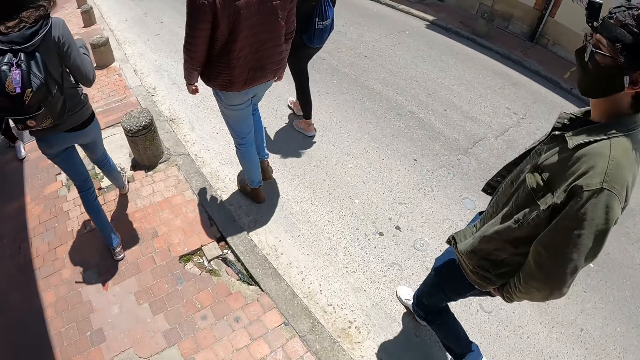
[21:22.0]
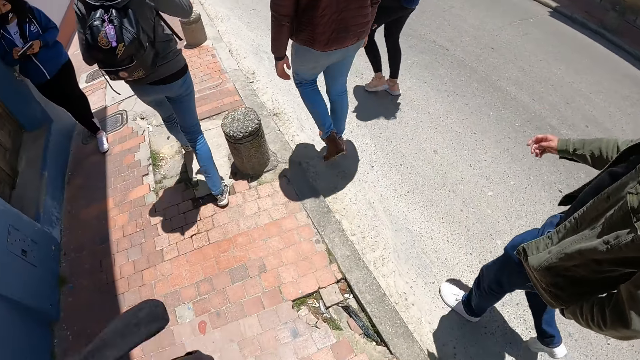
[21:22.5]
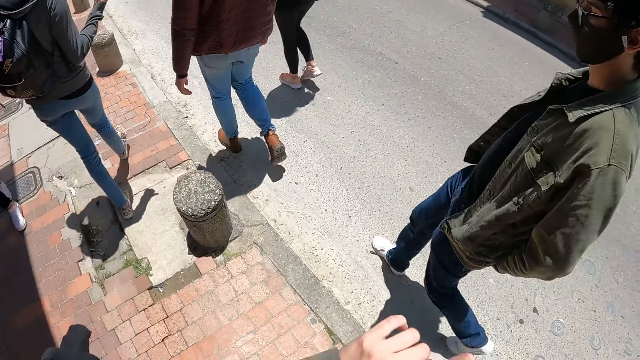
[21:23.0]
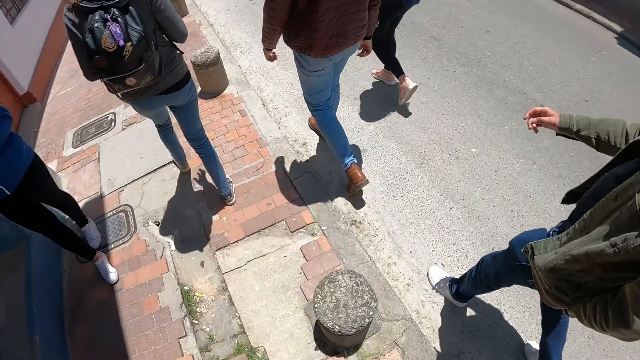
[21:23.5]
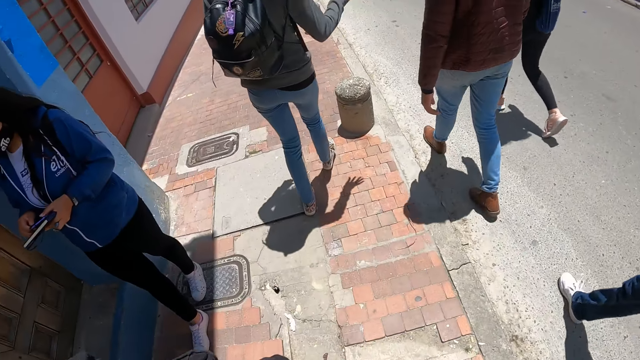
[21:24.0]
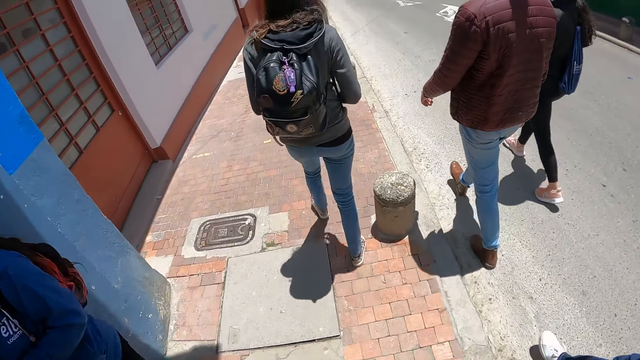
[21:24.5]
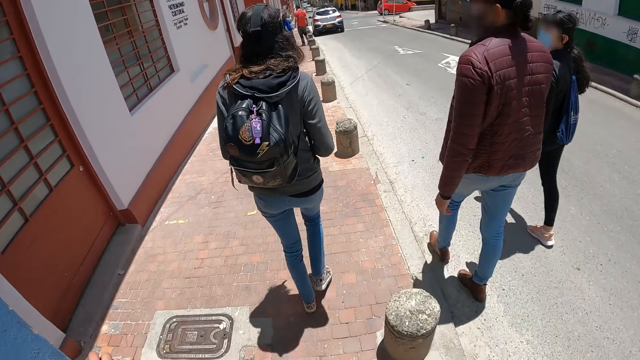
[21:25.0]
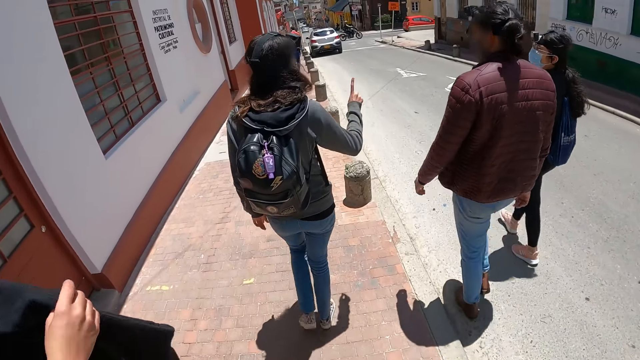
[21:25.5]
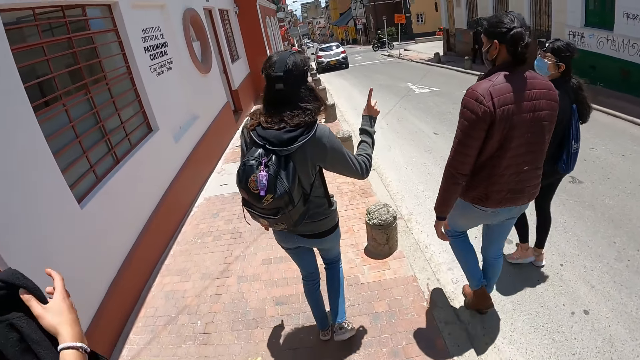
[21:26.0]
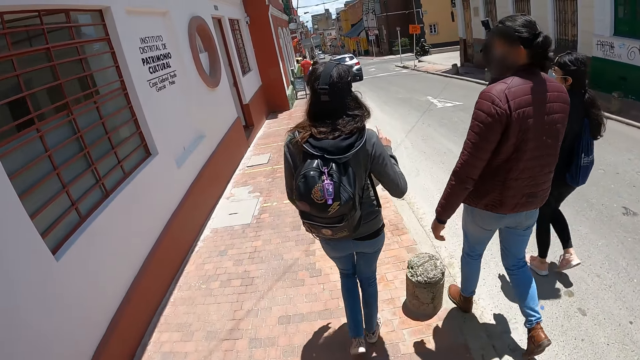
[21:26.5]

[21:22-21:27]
The camera wearer looks around the street.

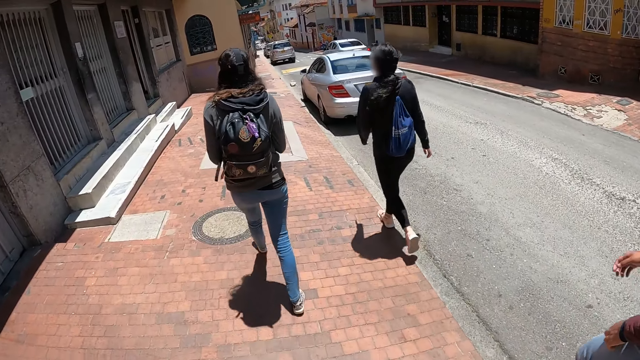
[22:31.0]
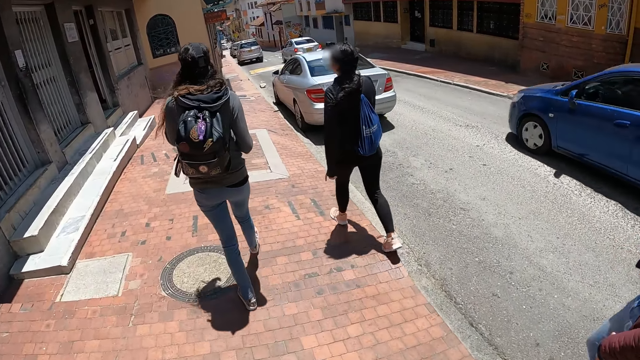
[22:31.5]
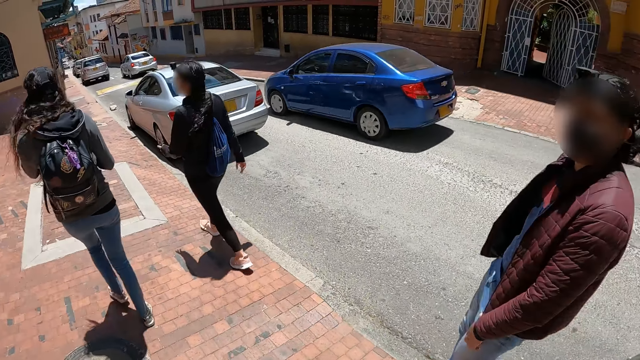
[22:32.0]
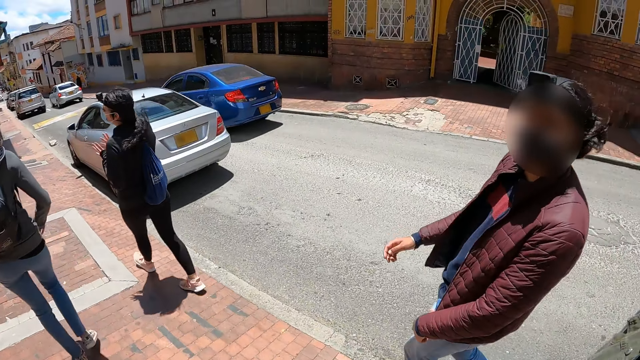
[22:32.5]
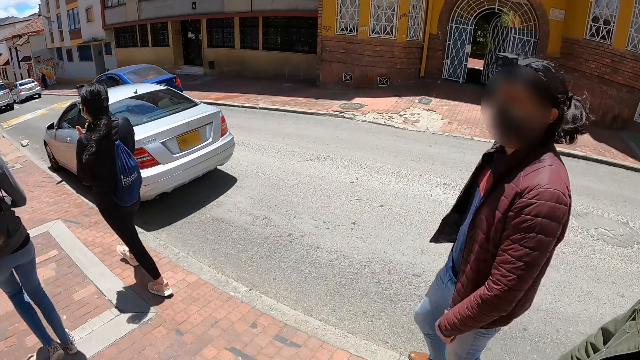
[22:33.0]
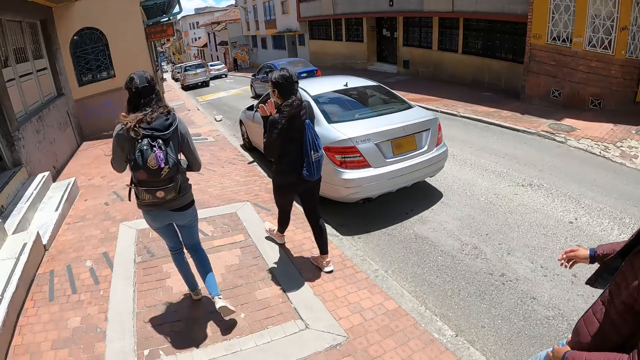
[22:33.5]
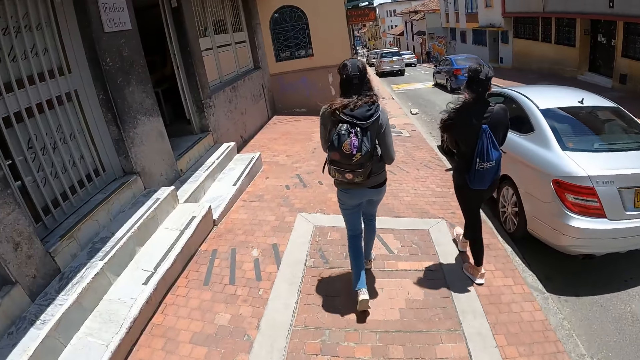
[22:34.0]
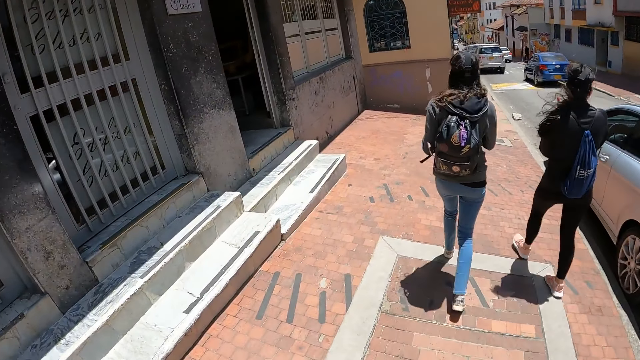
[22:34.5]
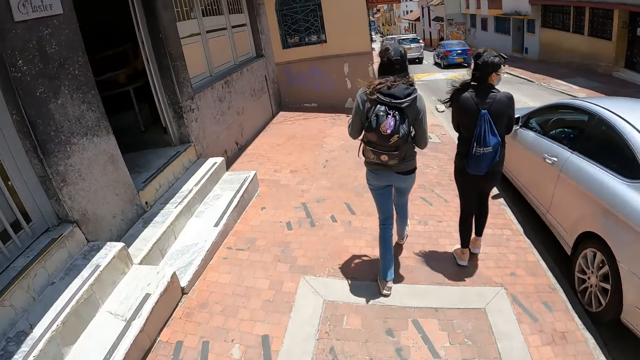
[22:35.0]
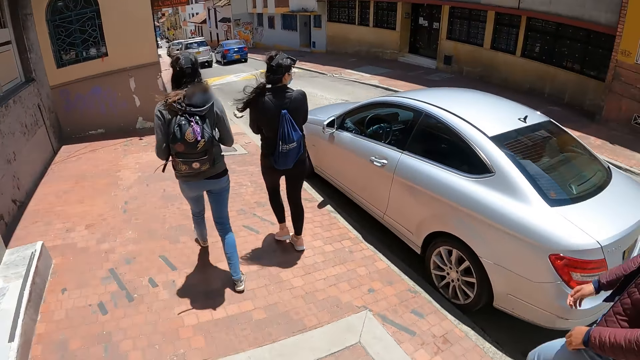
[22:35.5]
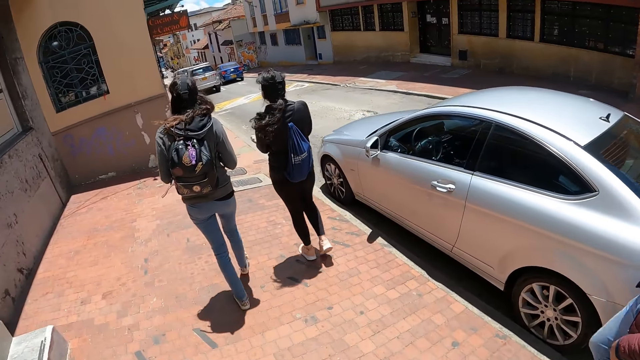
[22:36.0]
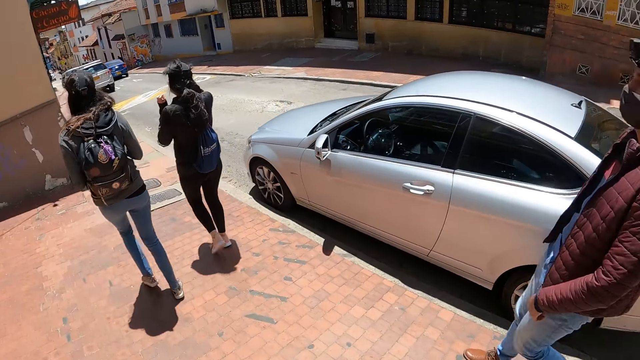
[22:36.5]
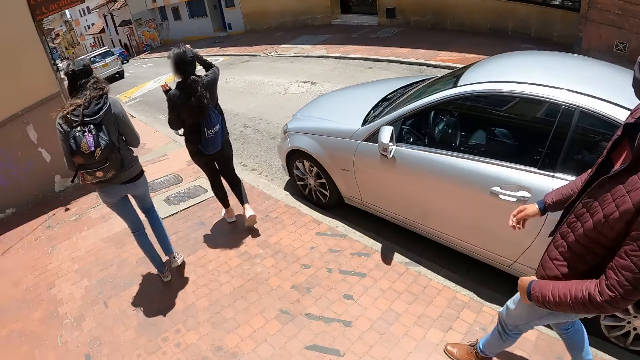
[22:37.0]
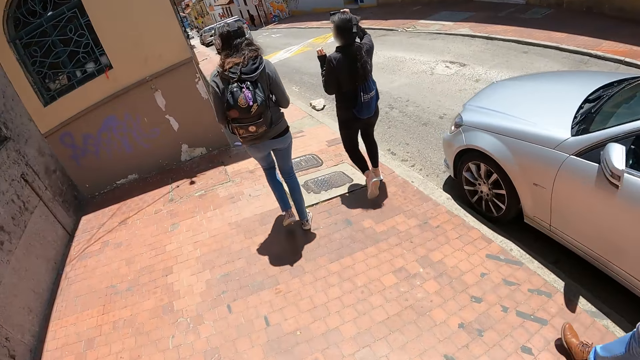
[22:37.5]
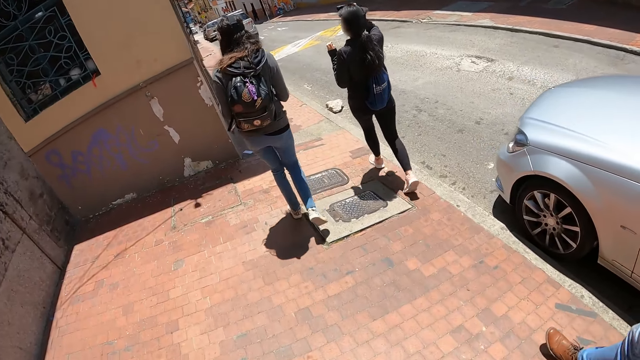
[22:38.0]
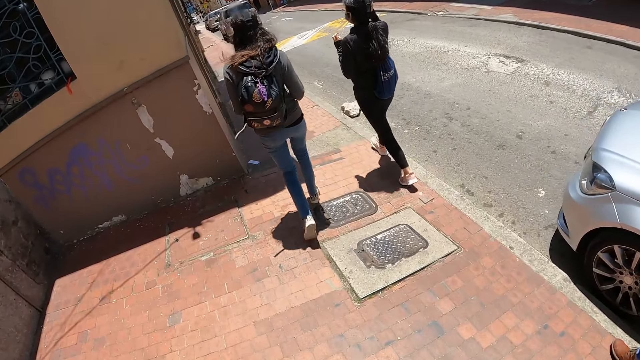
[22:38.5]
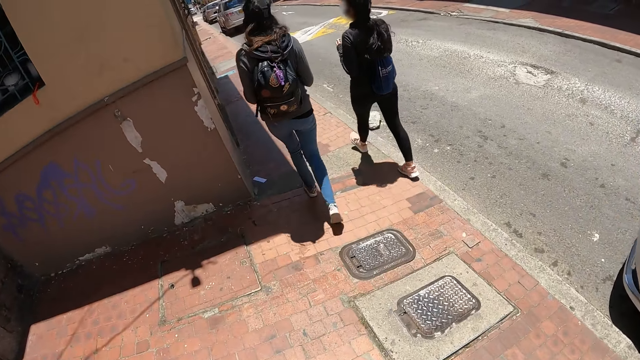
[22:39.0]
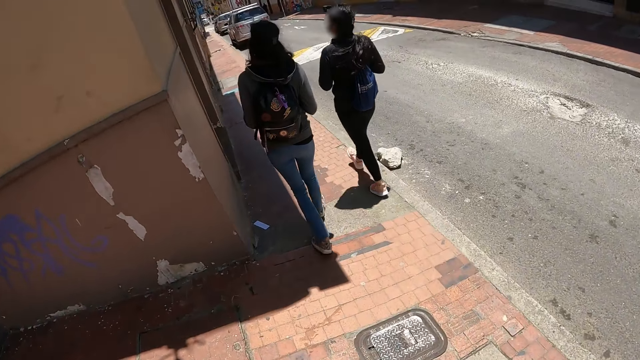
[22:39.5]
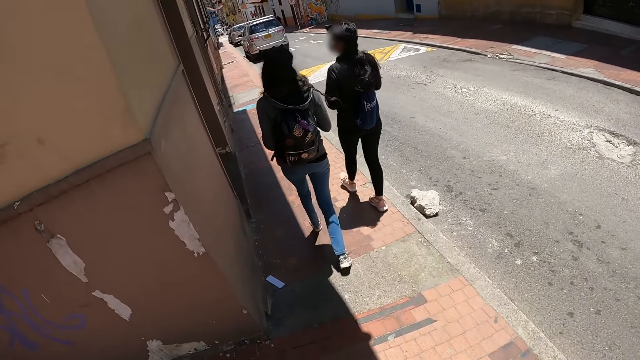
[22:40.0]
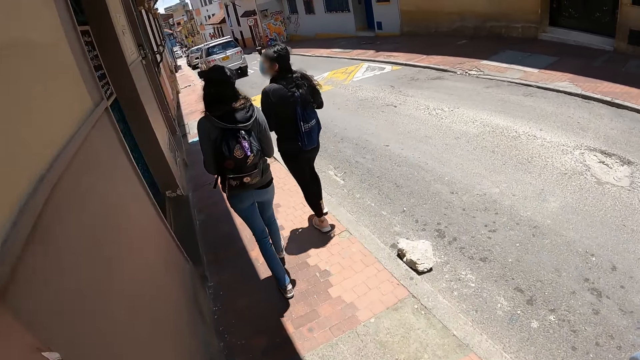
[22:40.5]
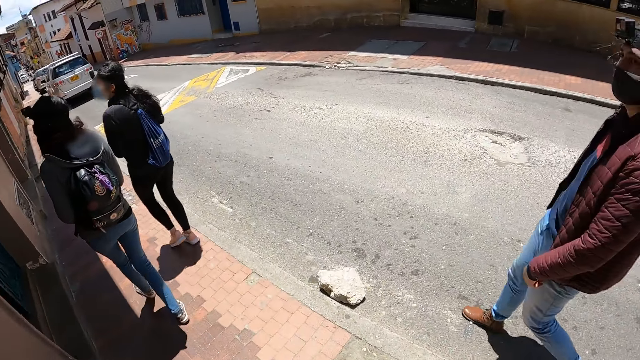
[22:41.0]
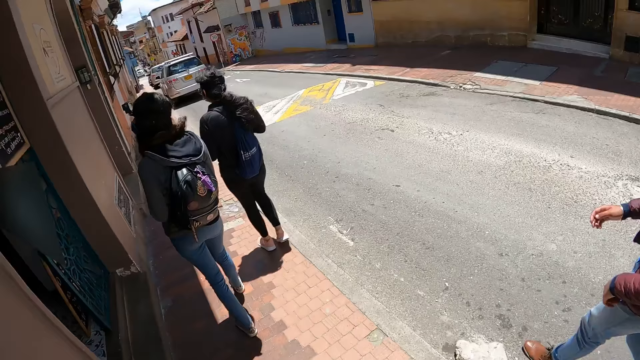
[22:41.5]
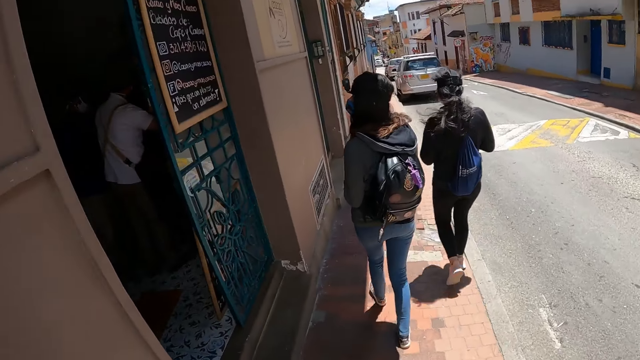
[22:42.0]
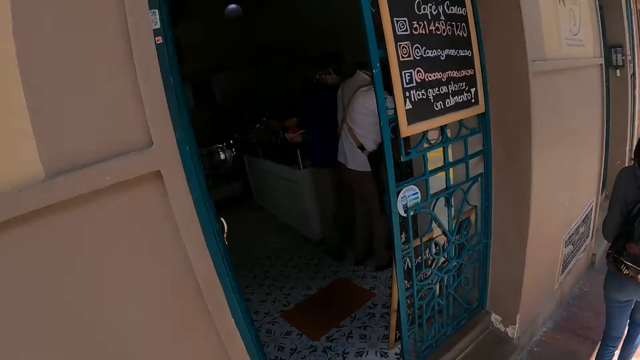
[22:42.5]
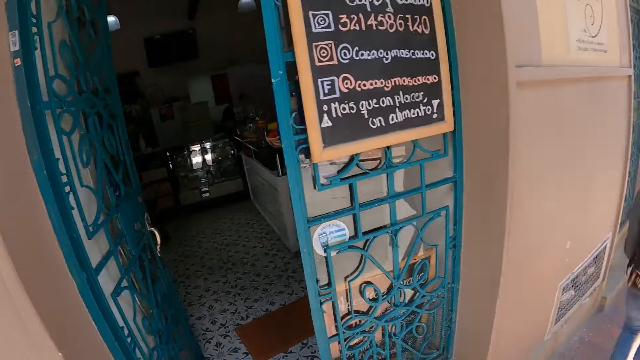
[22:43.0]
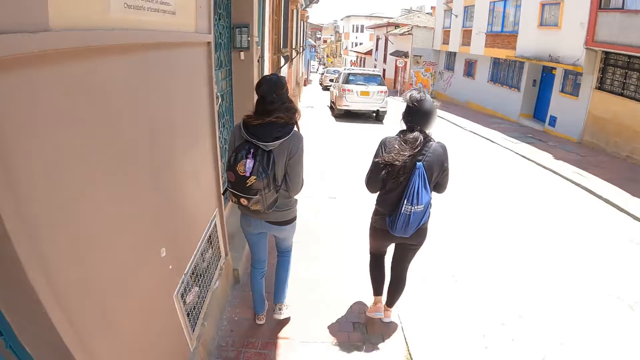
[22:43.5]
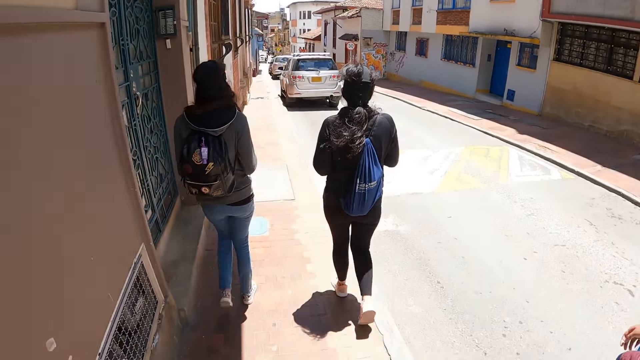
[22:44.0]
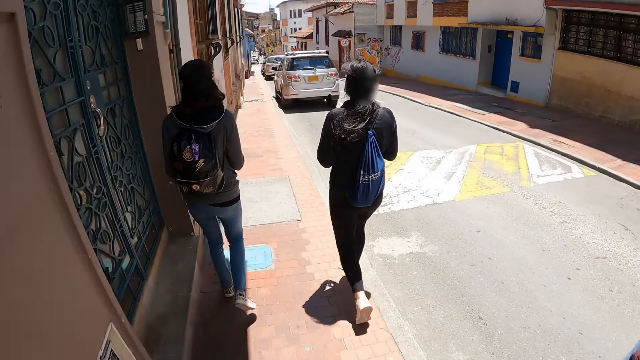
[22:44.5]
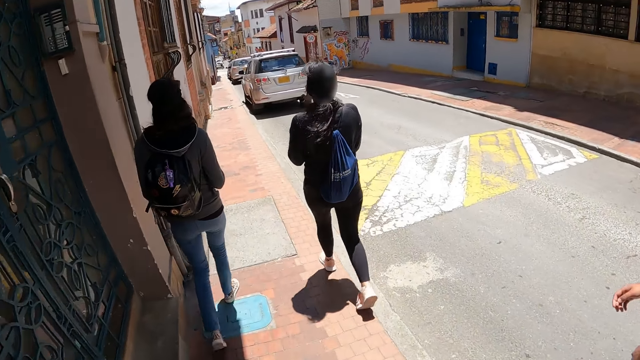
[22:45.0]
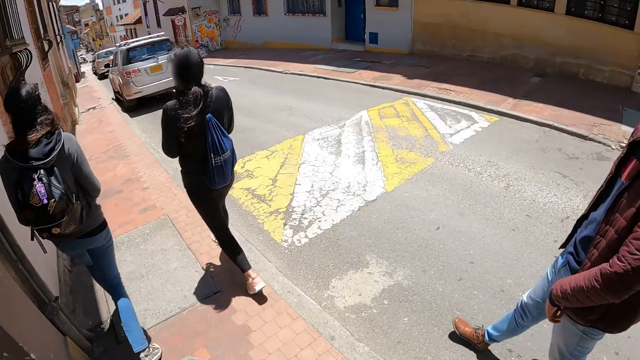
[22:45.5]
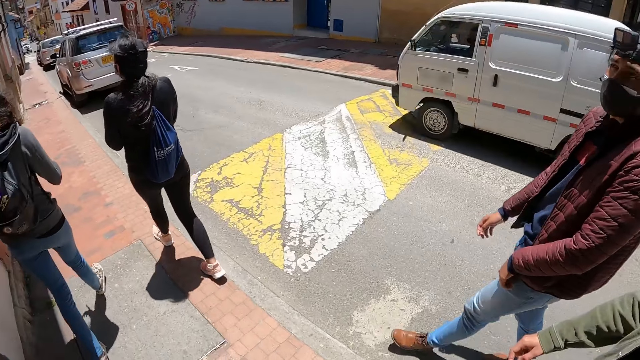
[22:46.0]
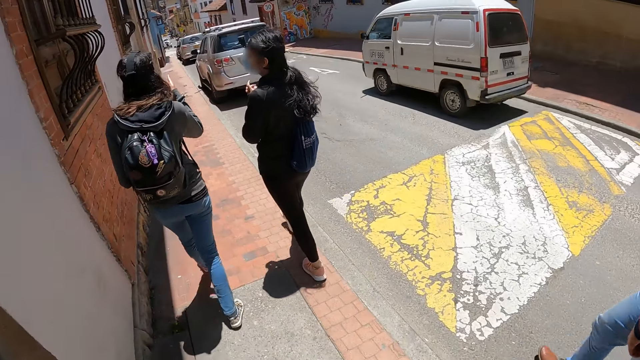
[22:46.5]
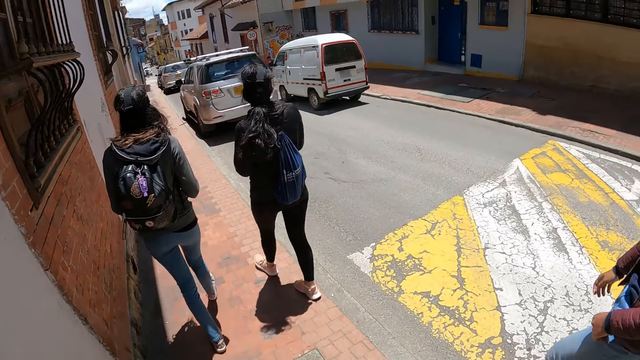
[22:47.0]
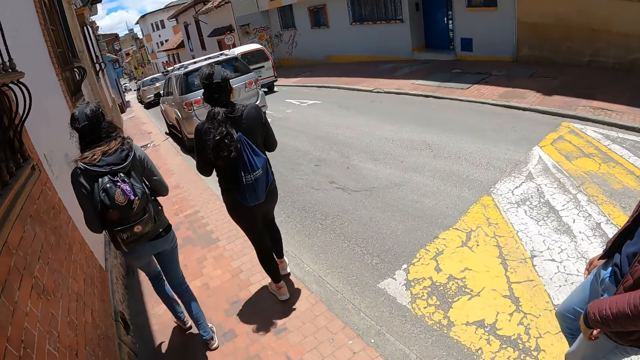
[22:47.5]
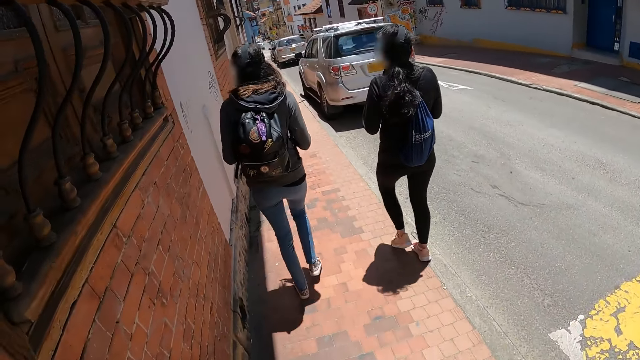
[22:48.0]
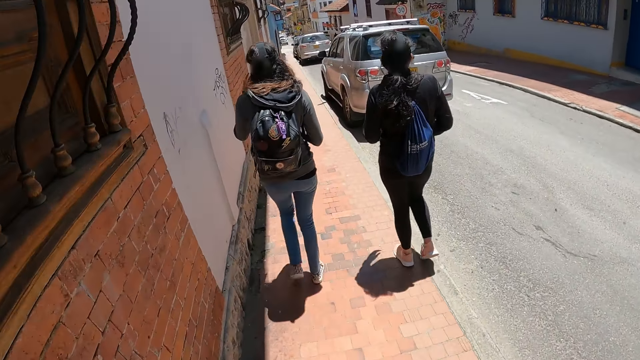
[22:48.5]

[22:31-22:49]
The camera wearer interacts with someone. They look around. They look around again.
